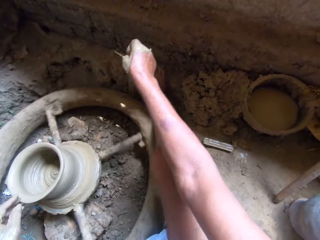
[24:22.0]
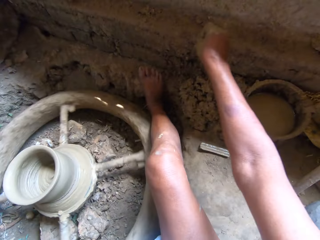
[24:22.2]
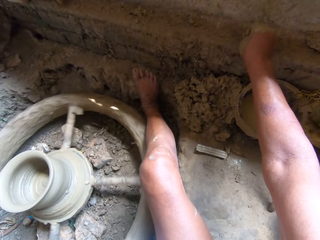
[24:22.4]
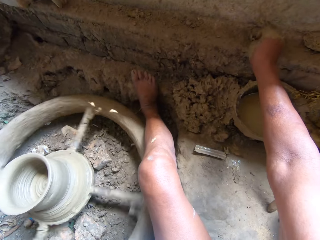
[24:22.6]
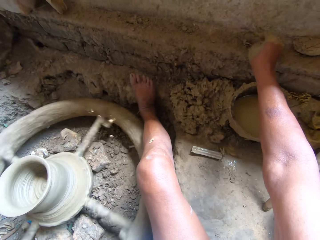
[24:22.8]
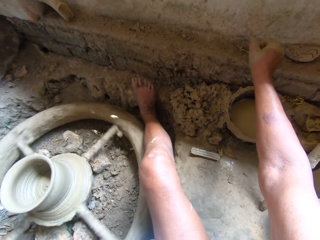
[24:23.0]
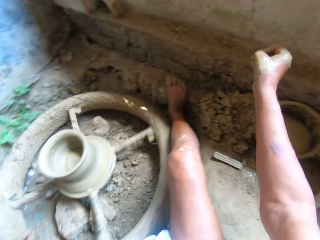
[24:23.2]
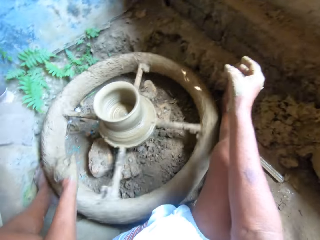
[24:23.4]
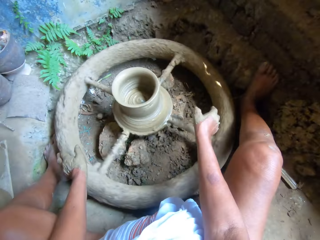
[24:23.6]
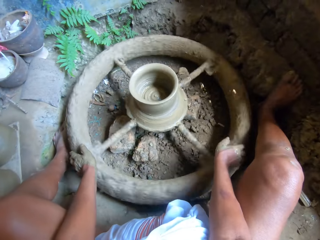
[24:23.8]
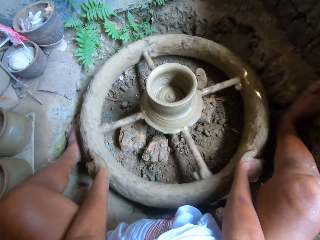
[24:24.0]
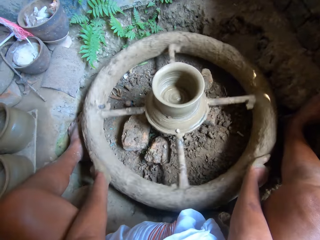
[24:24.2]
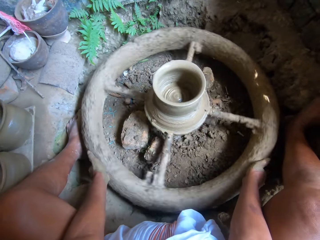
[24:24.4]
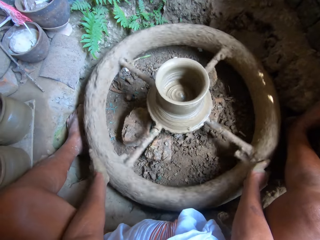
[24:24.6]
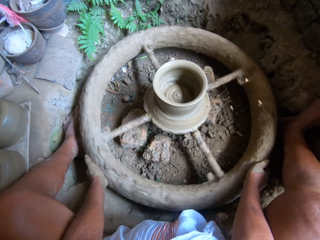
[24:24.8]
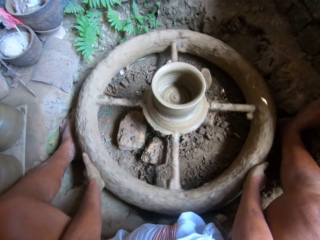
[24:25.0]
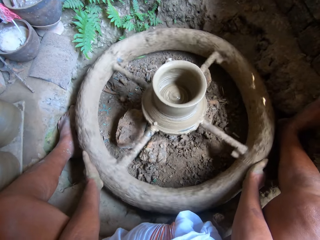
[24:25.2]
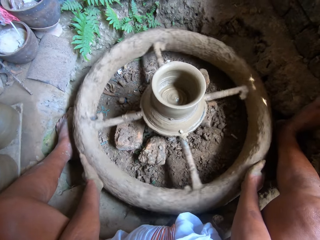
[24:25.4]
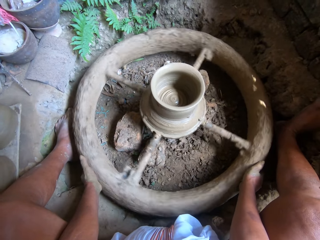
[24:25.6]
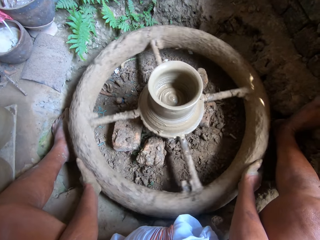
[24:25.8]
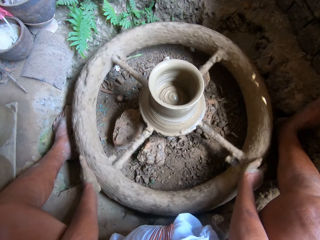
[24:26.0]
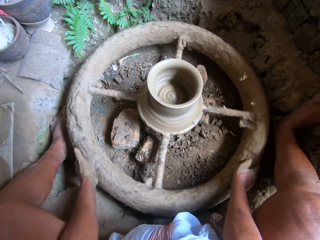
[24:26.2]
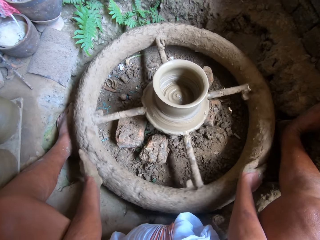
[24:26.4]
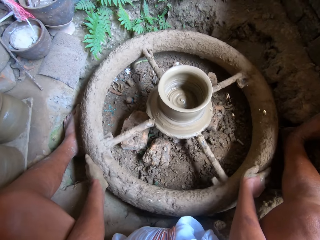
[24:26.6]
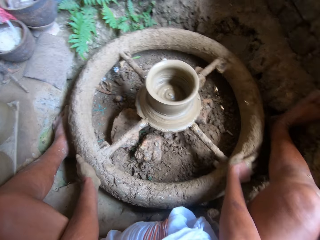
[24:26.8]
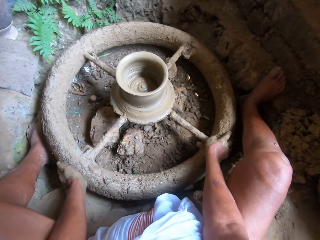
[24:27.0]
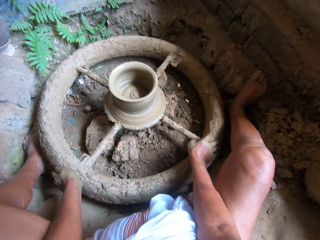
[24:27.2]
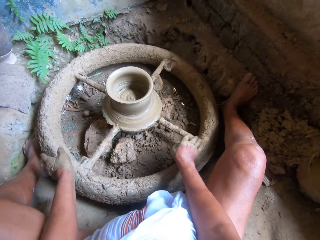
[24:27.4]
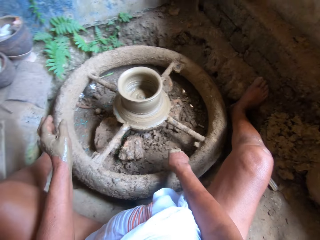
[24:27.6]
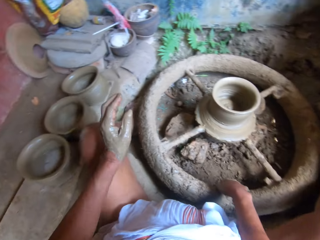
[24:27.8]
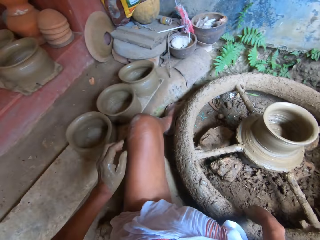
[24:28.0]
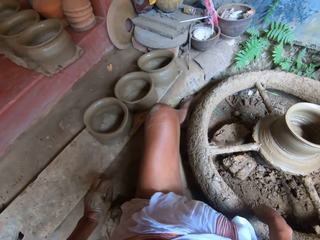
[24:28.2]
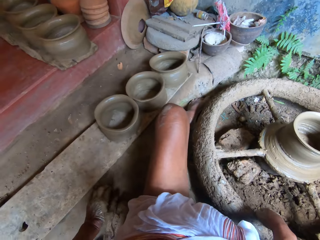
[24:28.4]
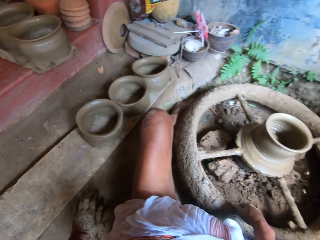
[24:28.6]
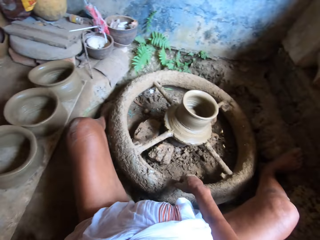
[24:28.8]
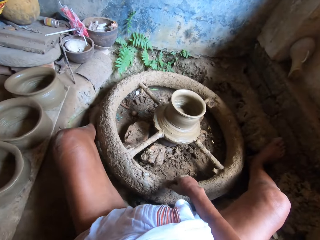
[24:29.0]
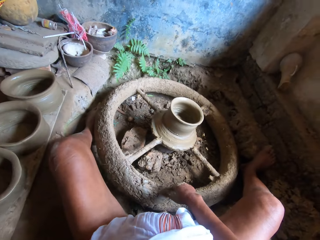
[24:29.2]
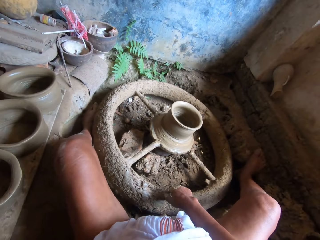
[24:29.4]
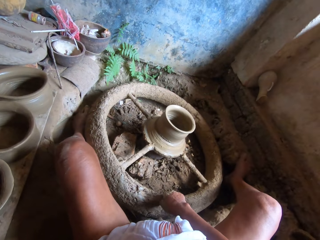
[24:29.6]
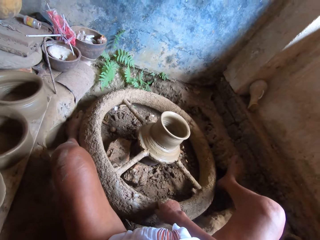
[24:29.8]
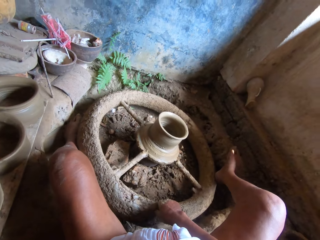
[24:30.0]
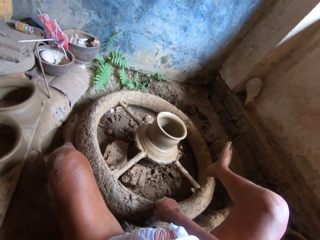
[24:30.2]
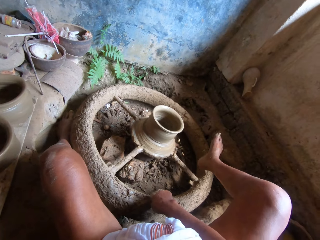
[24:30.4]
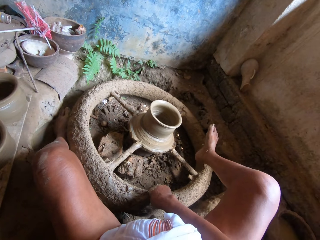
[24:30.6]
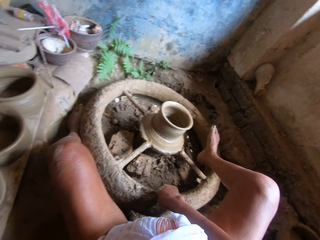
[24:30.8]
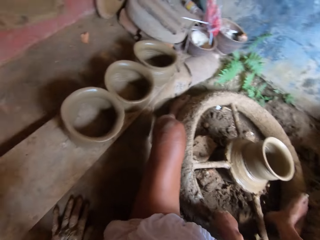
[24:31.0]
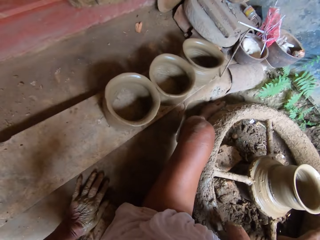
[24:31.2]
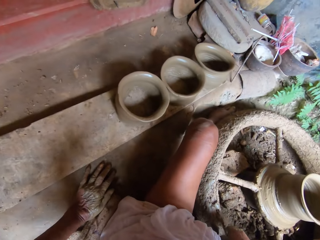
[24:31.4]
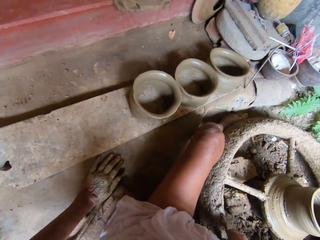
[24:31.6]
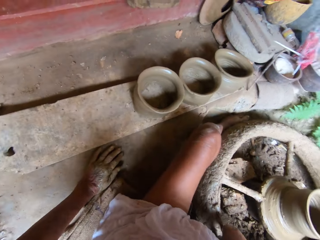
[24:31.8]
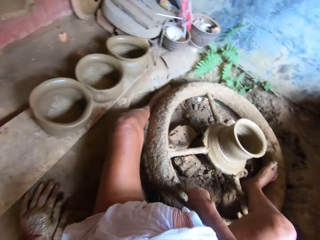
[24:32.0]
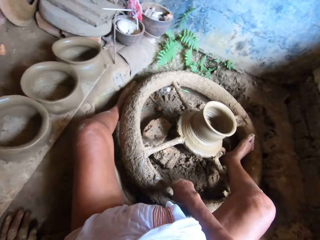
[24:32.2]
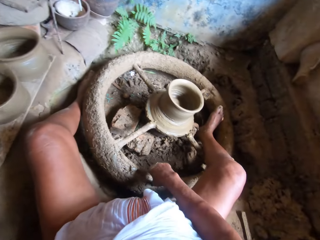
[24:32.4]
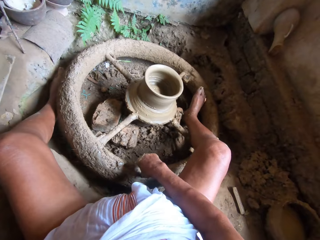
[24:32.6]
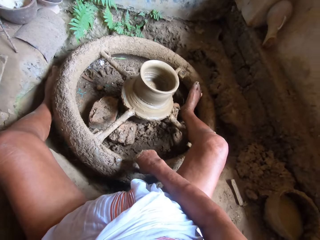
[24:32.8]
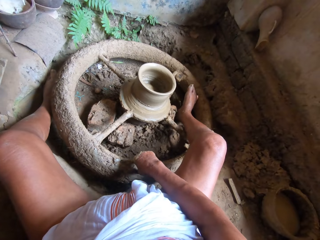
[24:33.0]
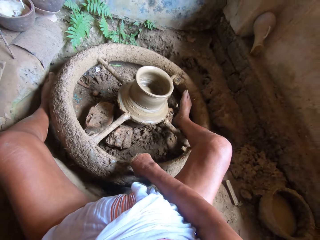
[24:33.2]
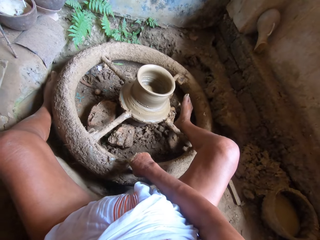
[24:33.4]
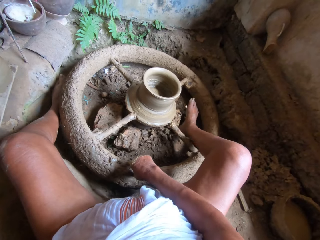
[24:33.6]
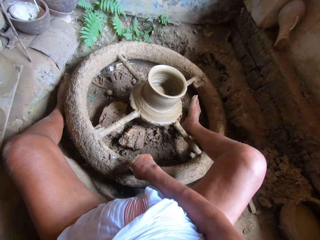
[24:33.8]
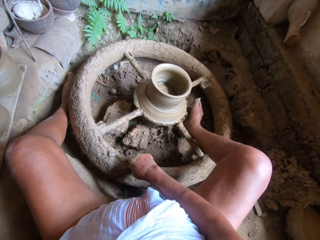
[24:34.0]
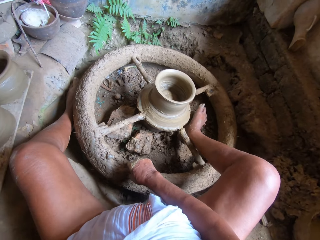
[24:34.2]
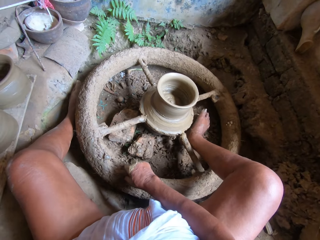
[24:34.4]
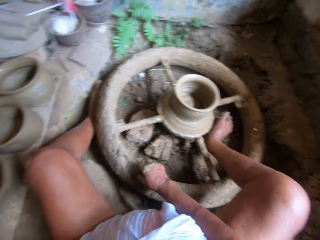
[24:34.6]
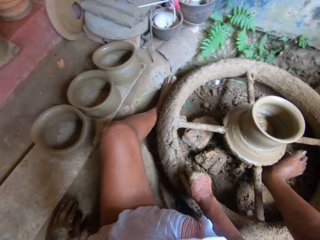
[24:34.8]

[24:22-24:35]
The camera wearer drops the clay cutter in her right hand on the brick. She stops the potter's wheel with both hands. She holds the bearing. She pulls the legs.

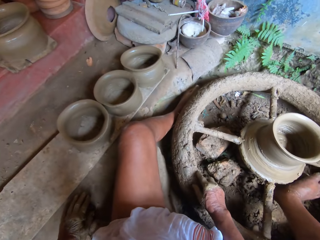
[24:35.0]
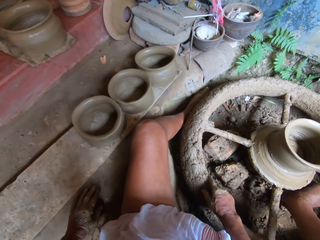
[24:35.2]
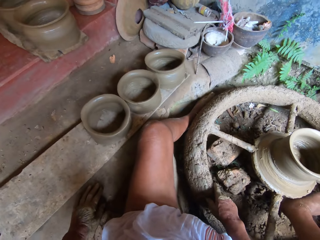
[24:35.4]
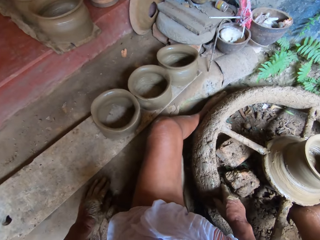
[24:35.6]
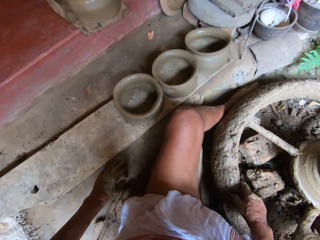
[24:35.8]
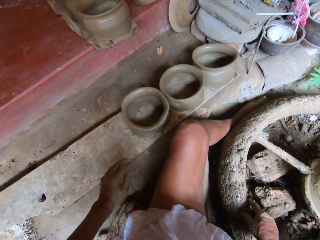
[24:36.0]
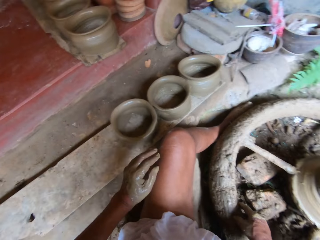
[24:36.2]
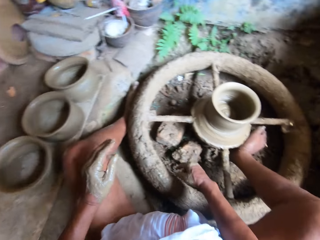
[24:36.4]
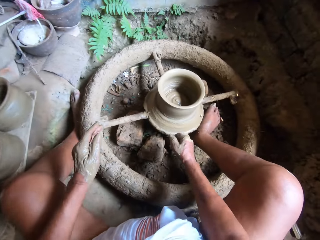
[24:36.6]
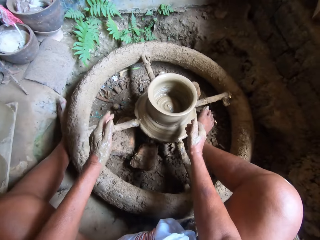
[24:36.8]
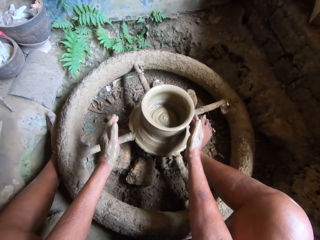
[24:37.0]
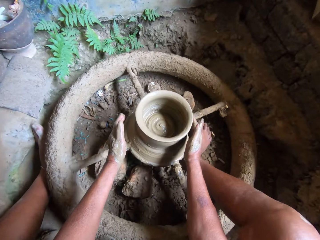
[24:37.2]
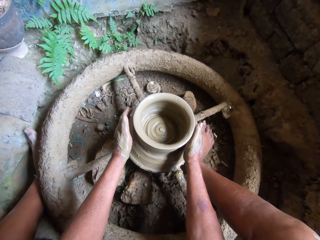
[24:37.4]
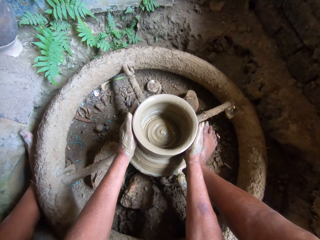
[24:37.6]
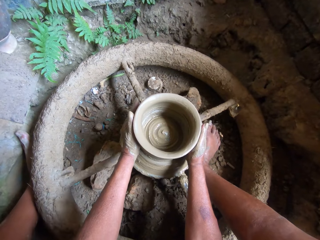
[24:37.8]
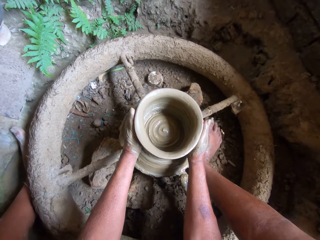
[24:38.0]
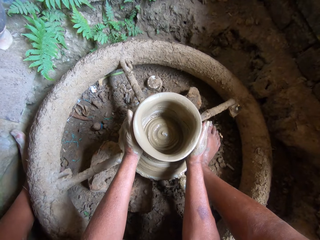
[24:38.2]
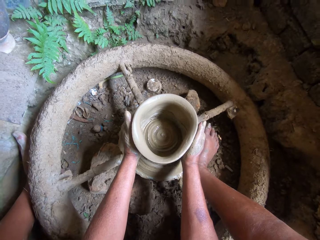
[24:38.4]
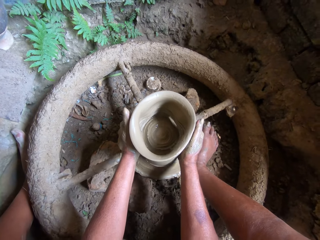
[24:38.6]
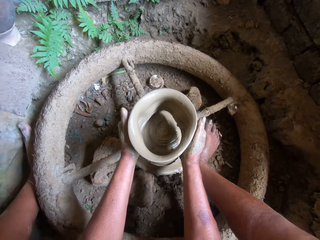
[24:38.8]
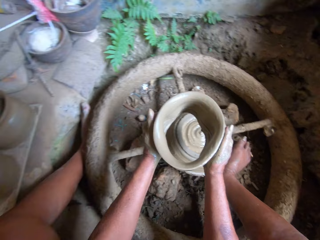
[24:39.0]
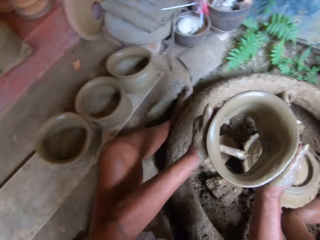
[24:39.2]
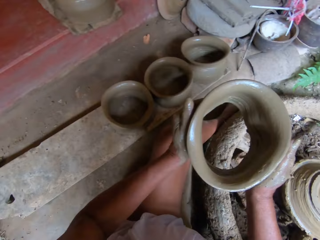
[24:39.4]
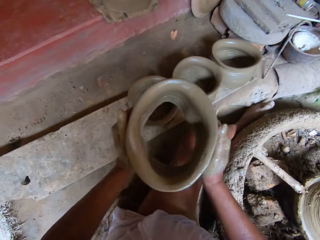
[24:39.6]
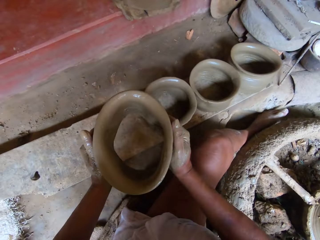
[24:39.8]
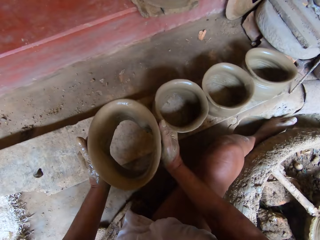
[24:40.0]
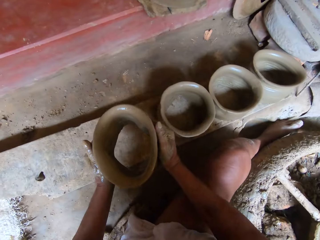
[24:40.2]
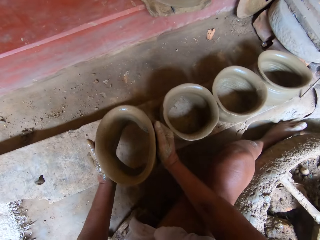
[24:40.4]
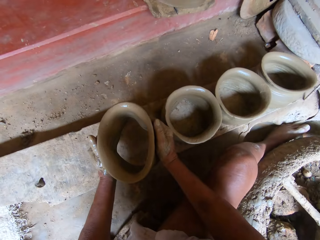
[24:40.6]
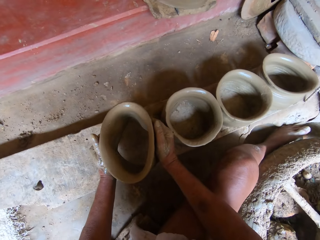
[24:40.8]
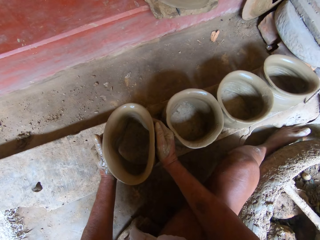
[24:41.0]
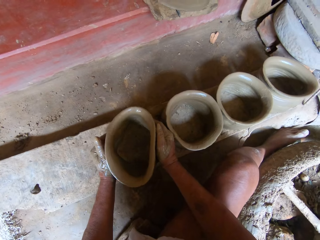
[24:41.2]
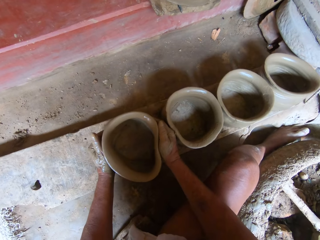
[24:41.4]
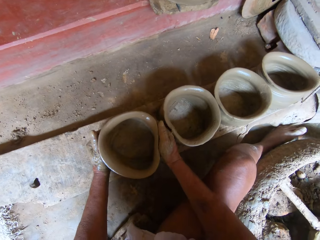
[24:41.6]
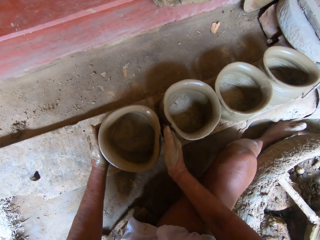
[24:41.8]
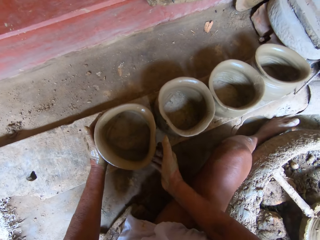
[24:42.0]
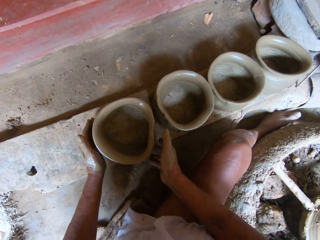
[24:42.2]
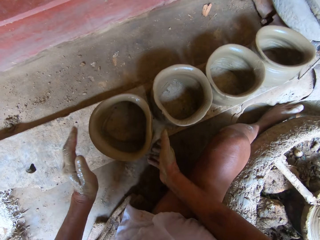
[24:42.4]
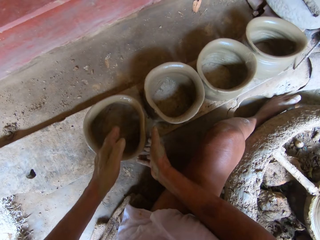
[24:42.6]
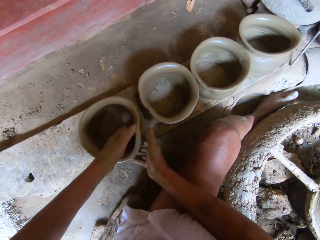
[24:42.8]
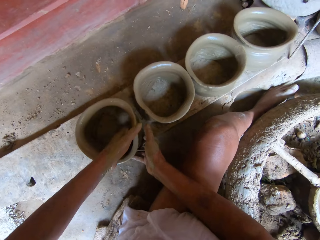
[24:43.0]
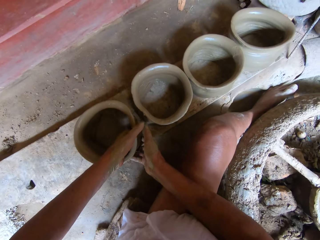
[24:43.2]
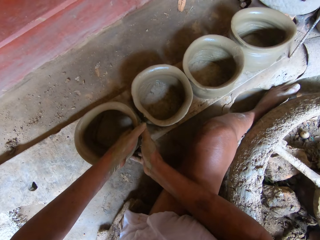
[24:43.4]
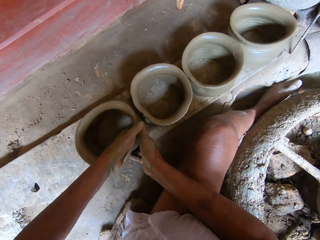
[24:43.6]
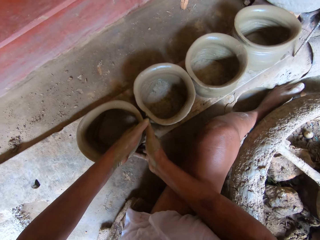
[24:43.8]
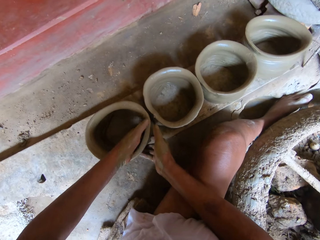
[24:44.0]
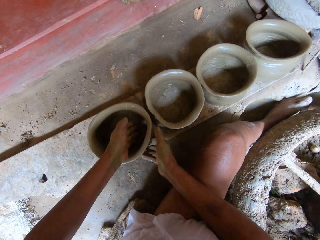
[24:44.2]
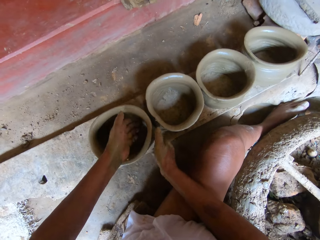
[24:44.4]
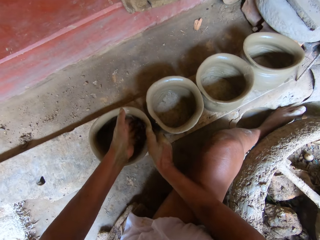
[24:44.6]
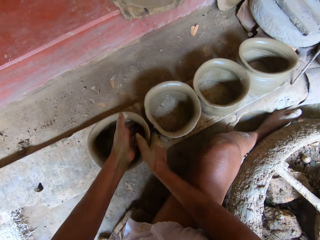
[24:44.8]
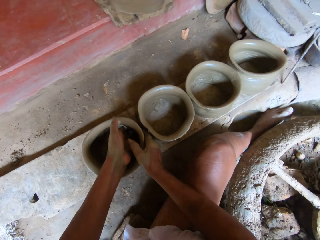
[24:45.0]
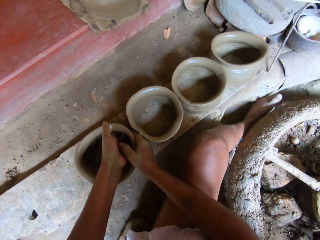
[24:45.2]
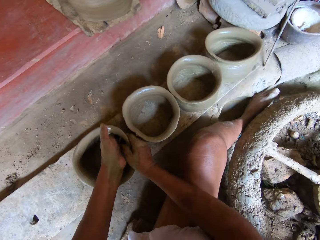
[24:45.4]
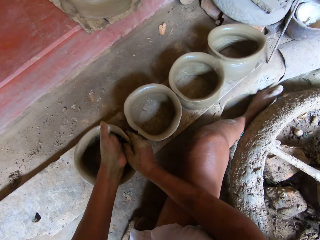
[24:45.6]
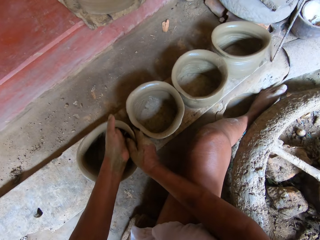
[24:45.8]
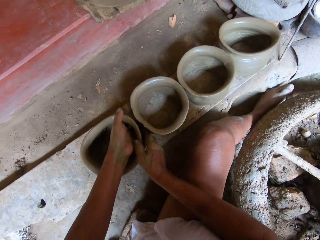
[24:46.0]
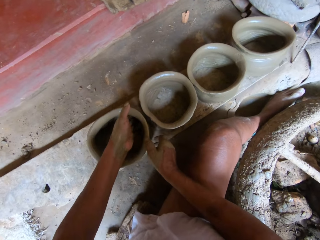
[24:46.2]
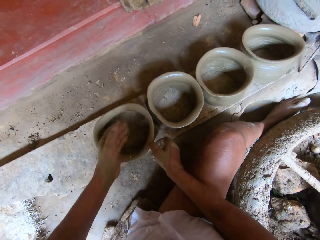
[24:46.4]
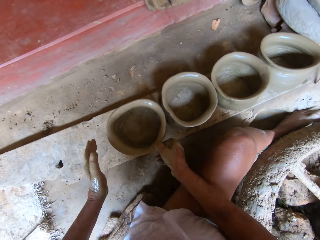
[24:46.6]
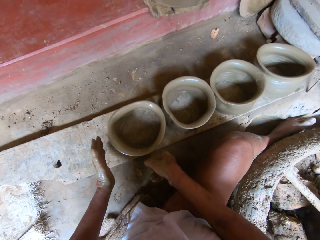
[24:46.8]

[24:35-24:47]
The camera wearer carries the clay pot from the pottery's wheel with both hands. They hold the molded clay. They pull up the molded clay. They drop the clay pot on the wooden plank with both hands. They adjust the clay pot on the wooden plank with both hands.
